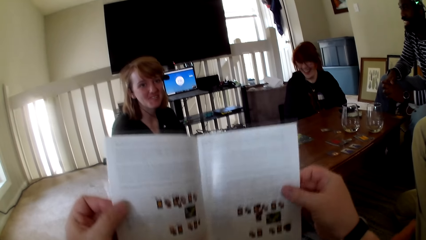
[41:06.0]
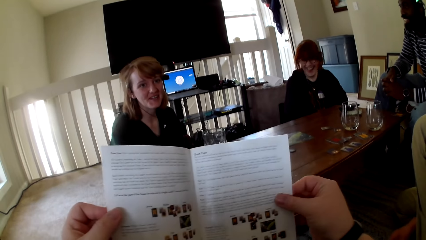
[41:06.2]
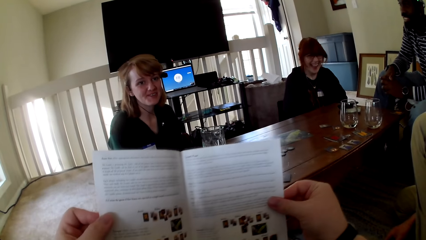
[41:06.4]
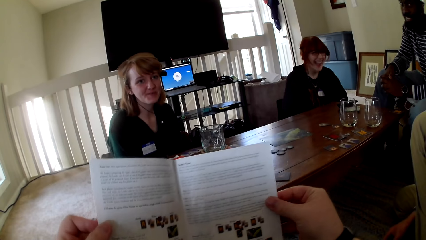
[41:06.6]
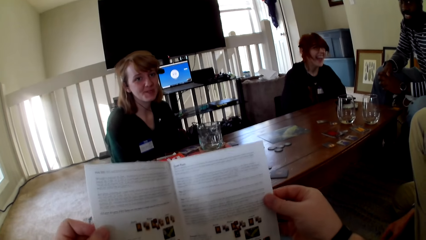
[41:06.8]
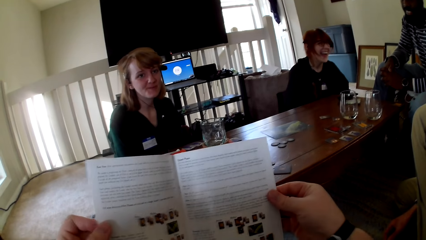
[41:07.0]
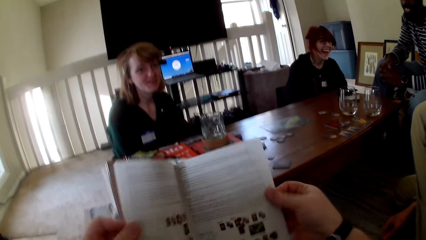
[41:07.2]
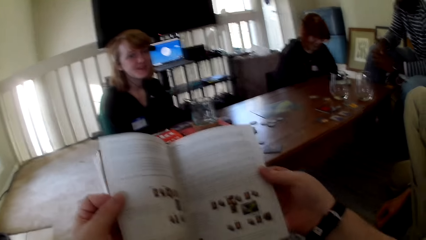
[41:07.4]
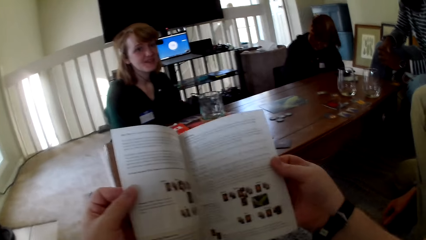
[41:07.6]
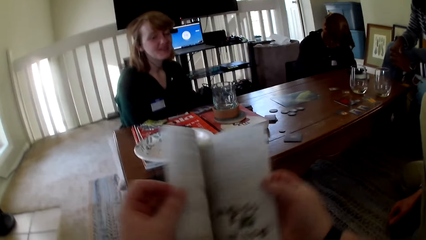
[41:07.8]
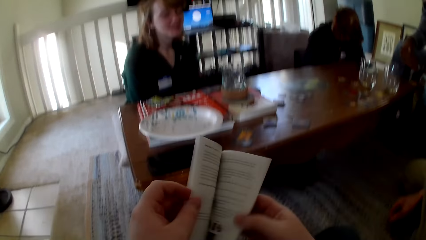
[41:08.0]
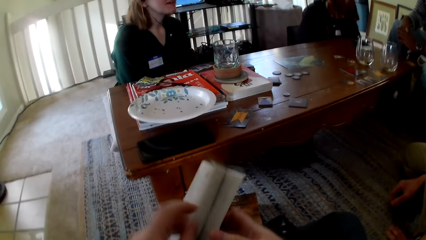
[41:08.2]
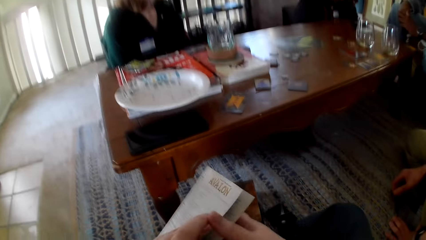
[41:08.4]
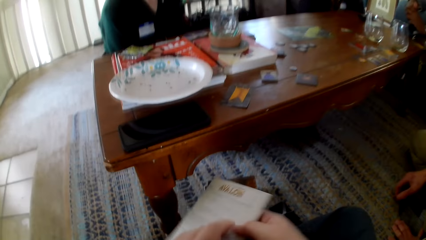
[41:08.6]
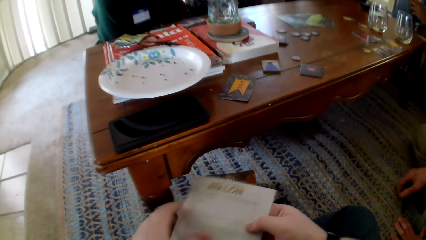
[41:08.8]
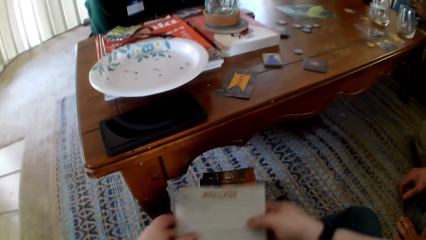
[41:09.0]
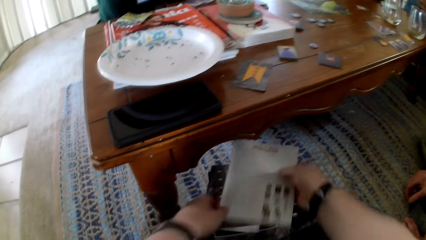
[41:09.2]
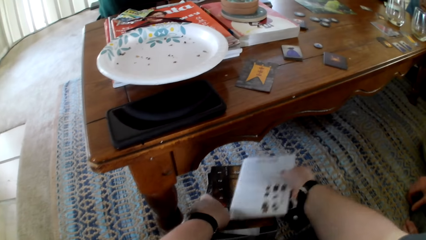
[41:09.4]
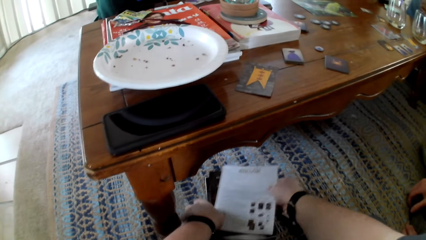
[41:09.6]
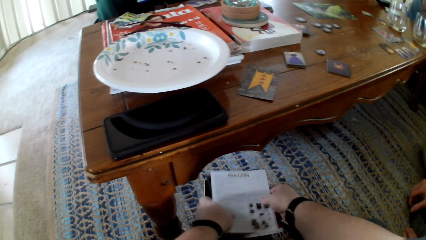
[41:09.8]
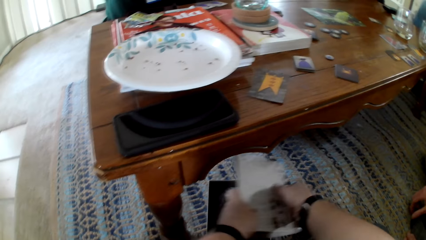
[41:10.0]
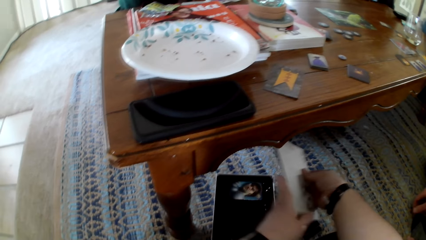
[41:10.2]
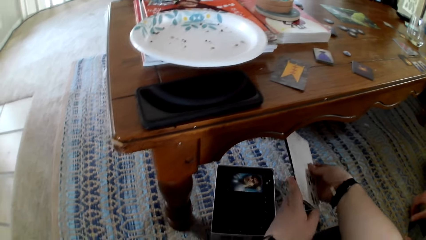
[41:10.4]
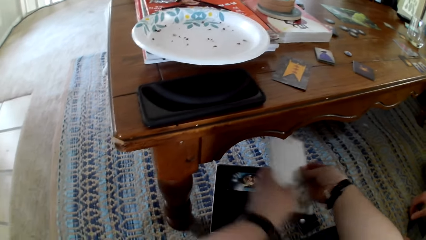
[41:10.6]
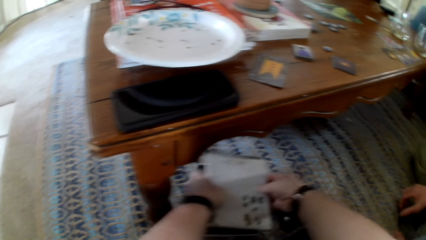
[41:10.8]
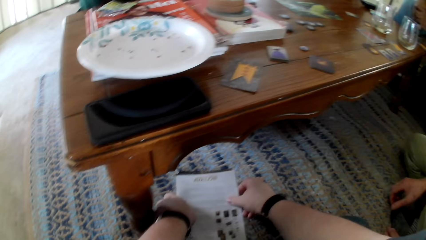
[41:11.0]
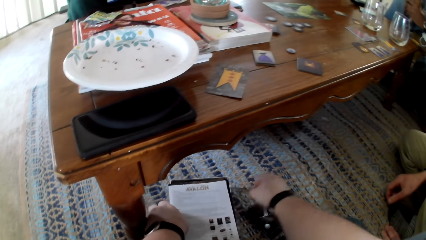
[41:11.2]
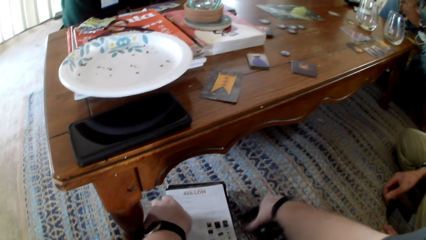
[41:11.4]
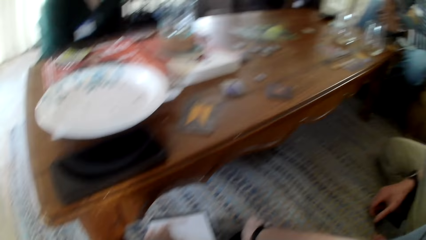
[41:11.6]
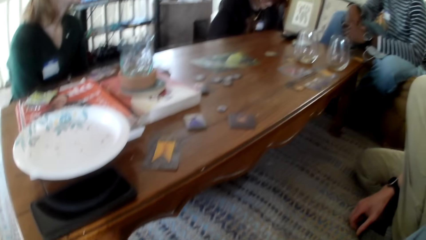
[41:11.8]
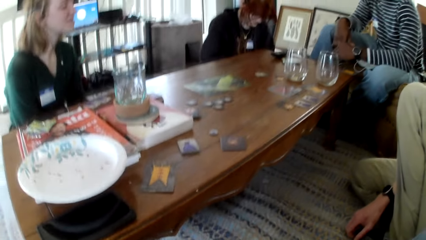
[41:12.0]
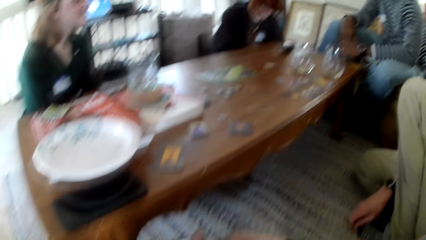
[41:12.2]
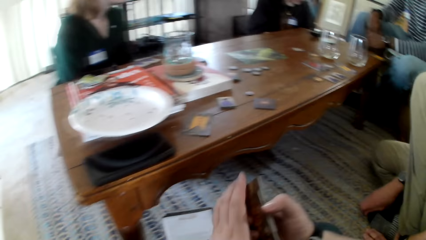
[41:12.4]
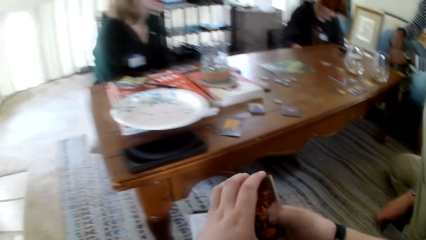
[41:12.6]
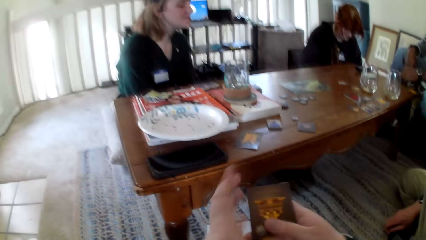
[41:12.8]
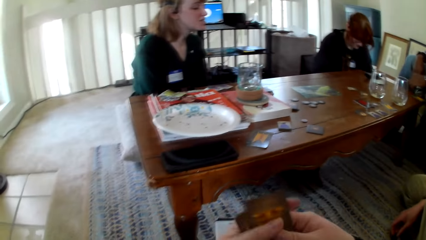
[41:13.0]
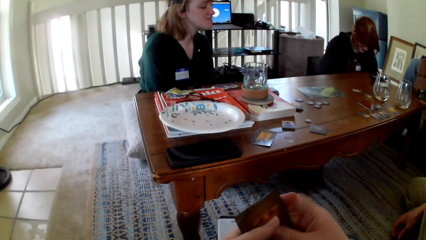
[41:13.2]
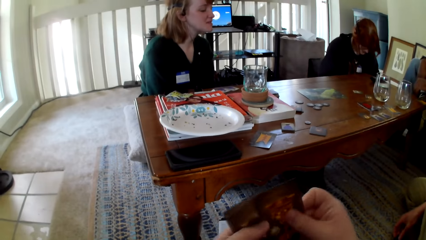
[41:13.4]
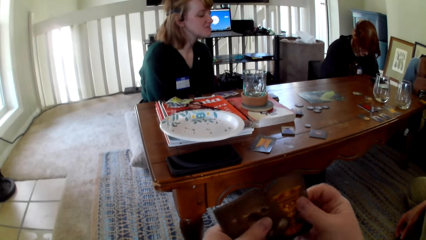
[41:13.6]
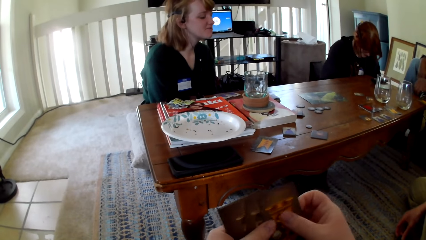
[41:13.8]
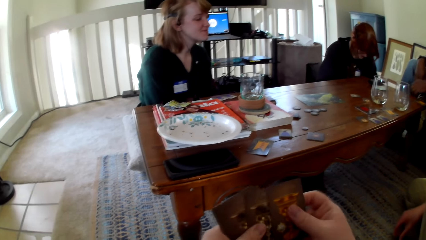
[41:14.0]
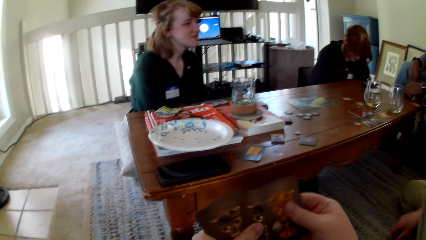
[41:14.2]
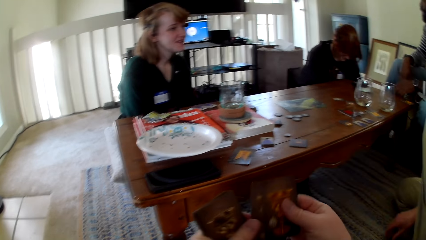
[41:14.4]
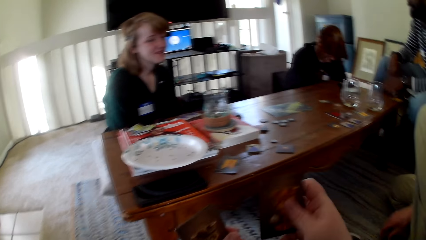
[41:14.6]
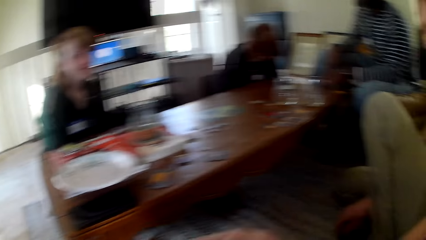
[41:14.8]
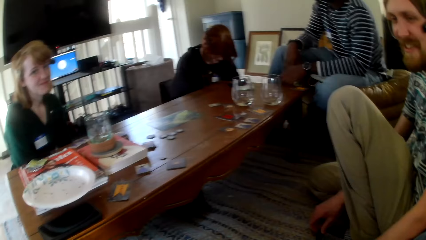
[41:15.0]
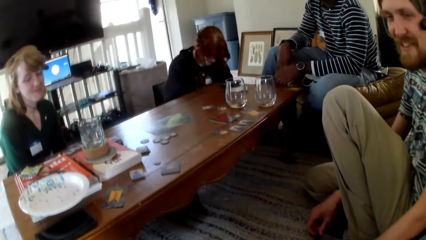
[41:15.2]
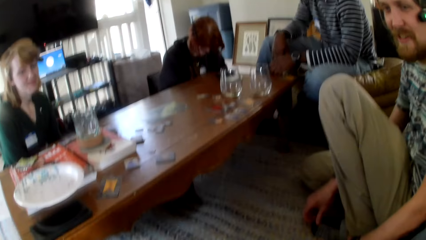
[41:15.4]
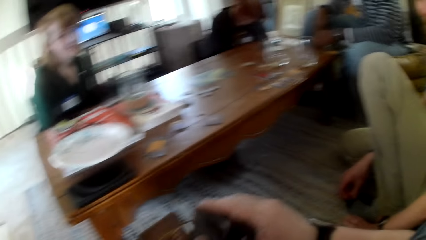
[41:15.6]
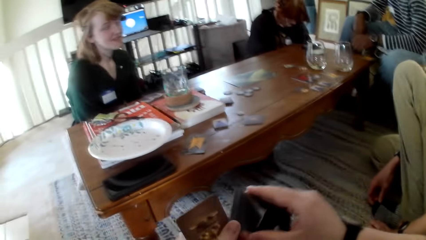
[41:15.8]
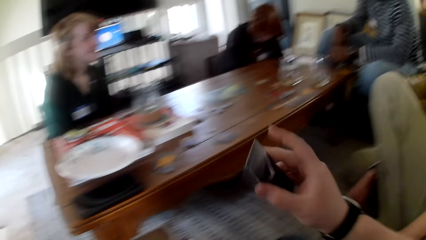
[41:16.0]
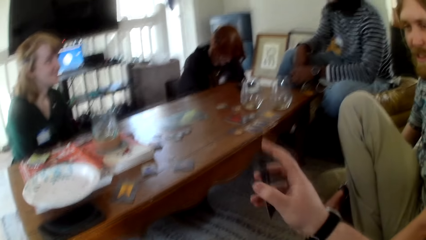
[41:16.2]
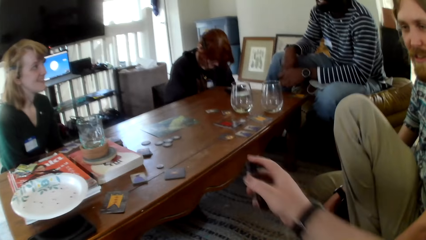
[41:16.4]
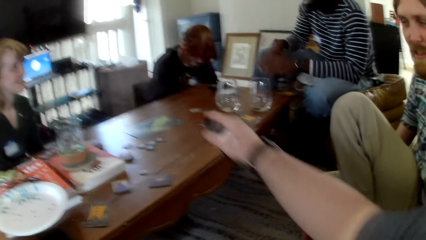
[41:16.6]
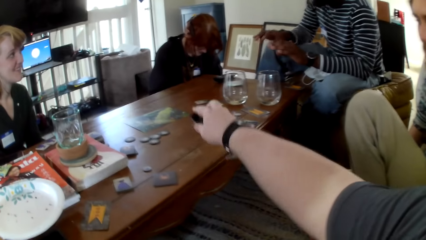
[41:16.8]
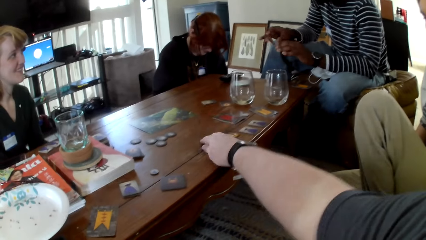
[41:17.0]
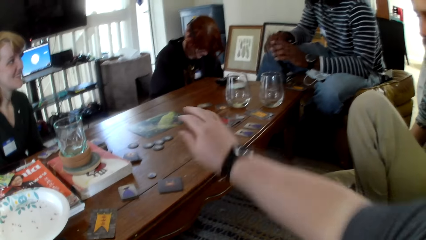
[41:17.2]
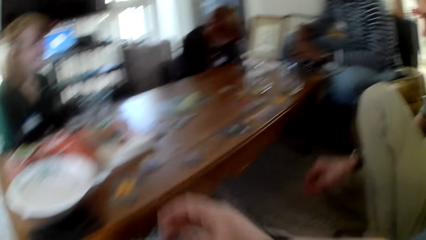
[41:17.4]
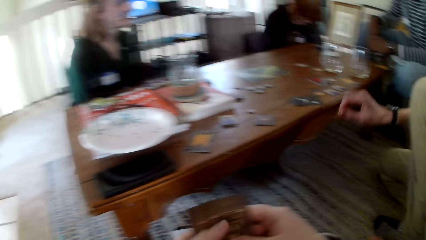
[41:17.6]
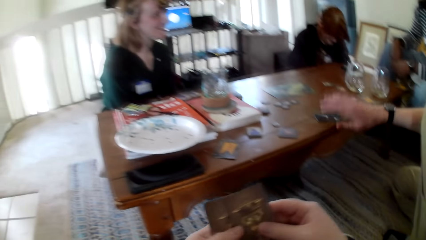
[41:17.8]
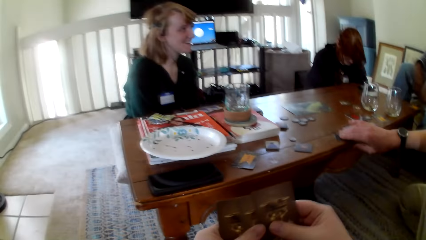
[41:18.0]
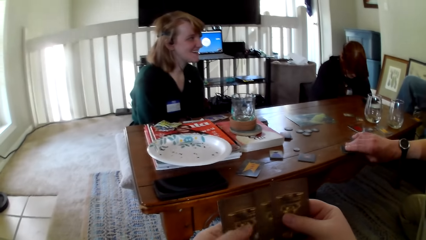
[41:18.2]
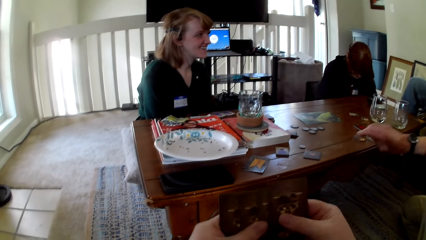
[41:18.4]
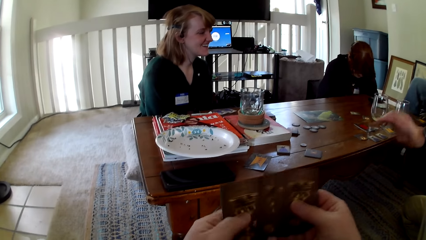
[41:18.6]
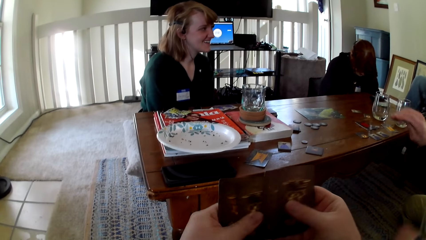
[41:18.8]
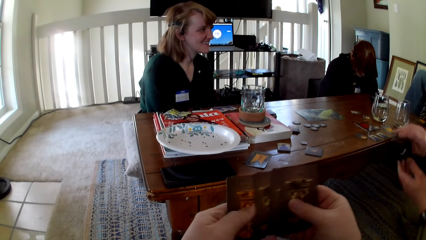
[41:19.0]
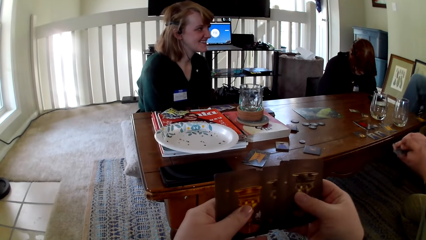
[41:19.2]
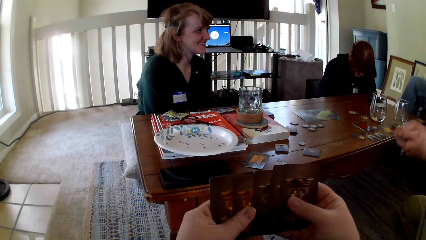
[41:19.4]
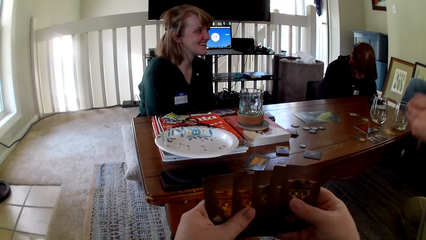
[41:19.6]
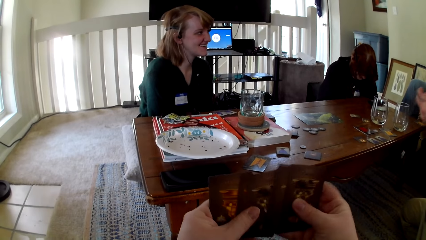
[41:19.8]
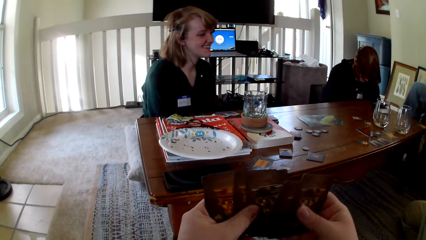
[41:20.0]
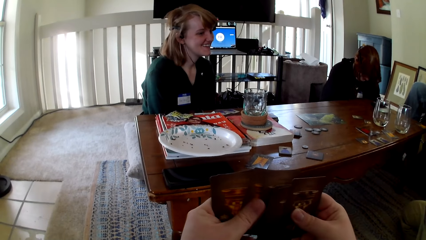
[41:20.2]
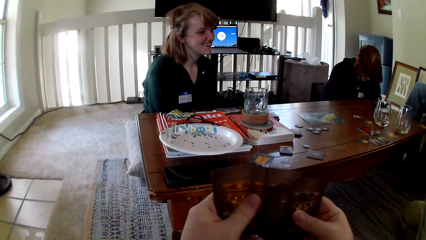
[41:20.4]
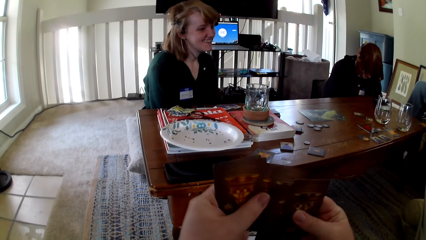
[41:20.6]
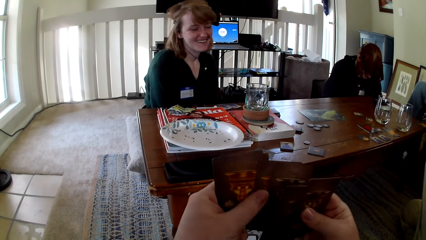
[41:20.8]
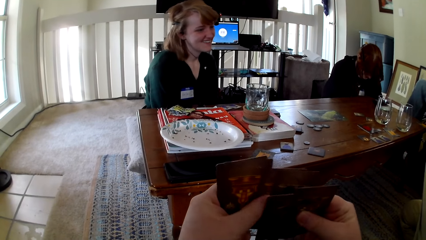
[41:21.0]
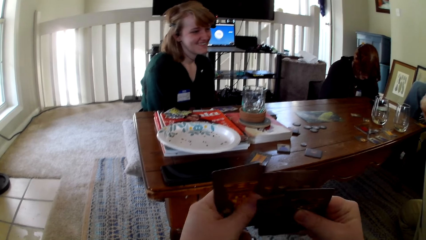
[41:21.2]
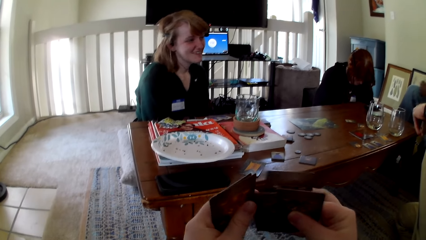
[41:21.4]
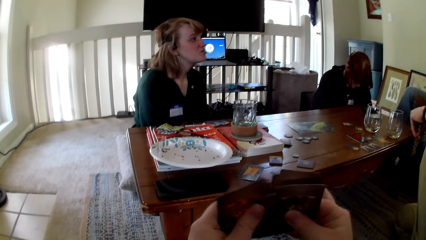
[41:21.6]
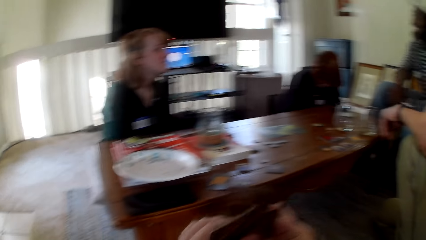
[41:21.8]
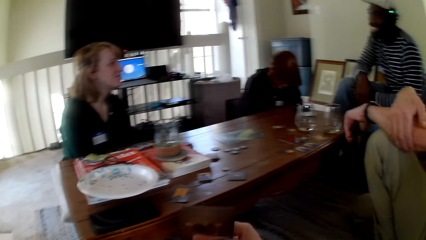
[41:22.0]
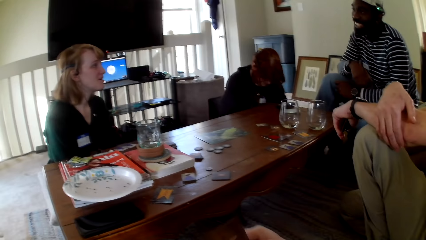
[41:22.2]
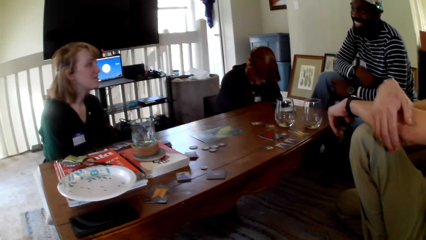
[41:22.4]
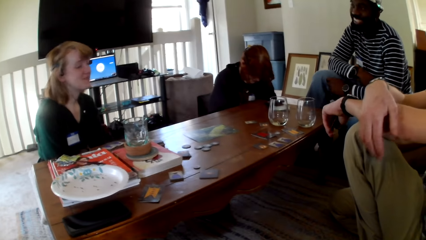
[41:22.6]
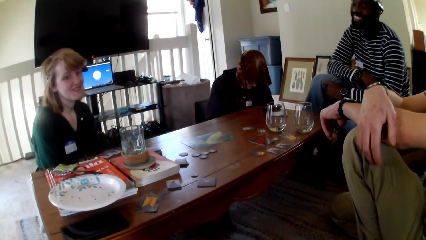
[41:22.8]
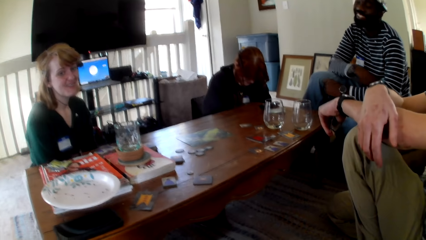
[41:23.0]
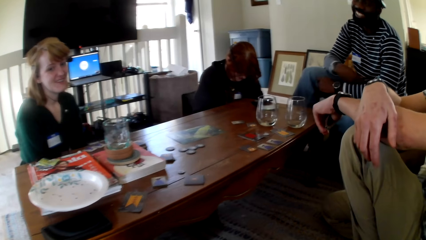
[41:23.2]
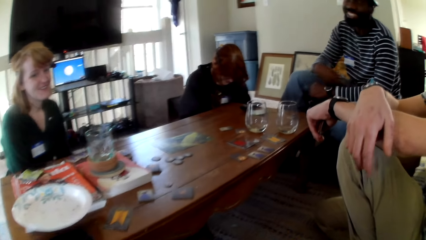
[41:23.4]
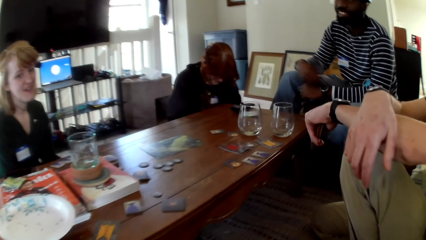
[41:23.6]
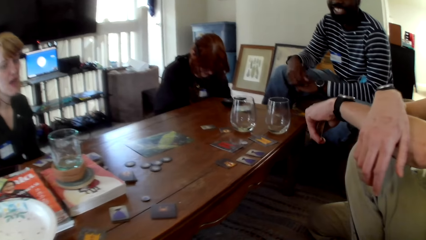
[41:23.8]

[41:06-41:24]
The camera wearer closes the pamphlet. They put the pamphlet on the box, pull the pamphlet off the box, and put the pamphlet on the box. They pick cards. They hold the cards with both hands. They check the cards. They touch the cards. They put the cards on the table. They check the cards. A man picks a card. The man touches the card. The man switches the card to the other hand. The camera wearer checks the cards. They touch the cards.
